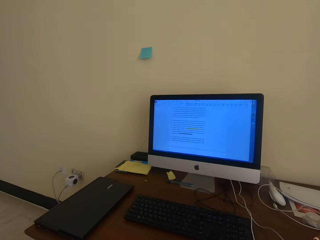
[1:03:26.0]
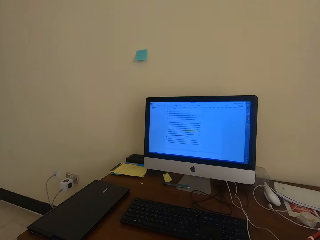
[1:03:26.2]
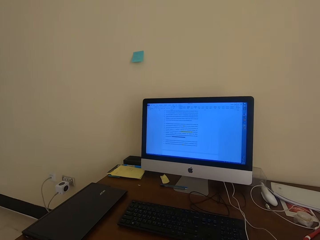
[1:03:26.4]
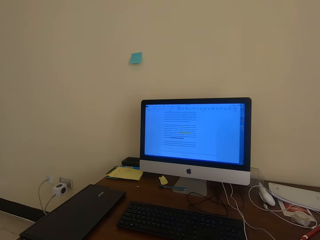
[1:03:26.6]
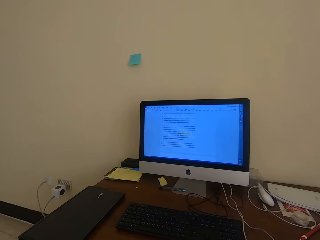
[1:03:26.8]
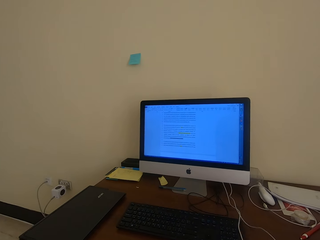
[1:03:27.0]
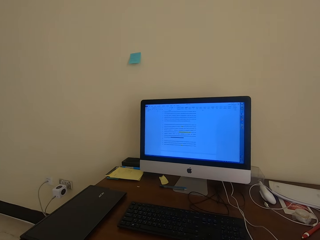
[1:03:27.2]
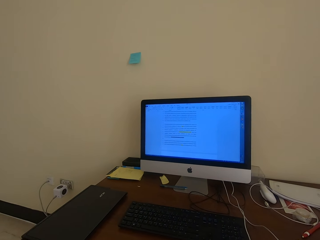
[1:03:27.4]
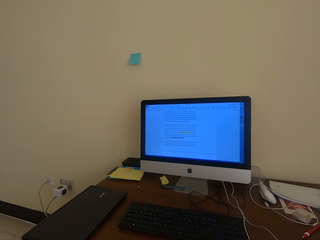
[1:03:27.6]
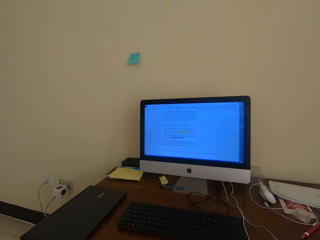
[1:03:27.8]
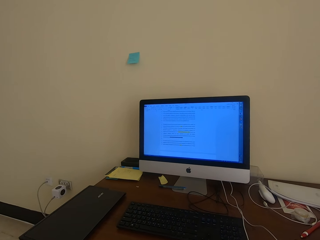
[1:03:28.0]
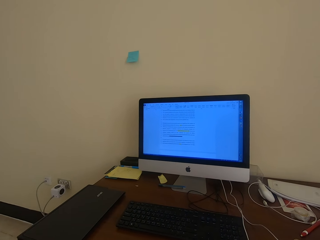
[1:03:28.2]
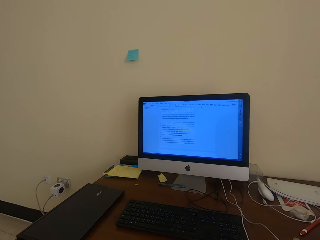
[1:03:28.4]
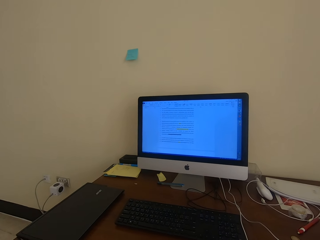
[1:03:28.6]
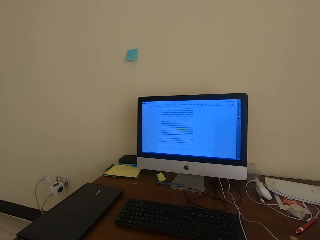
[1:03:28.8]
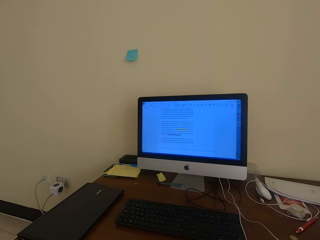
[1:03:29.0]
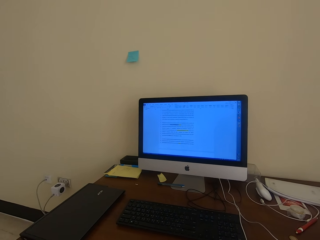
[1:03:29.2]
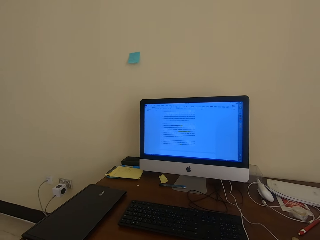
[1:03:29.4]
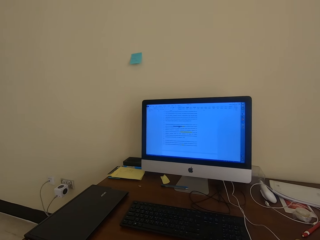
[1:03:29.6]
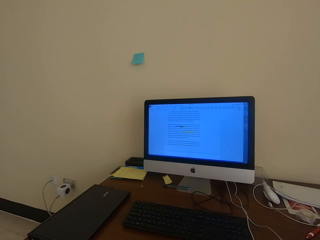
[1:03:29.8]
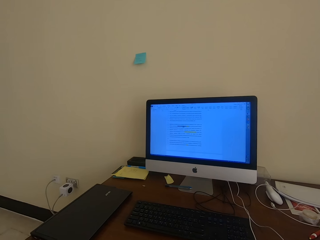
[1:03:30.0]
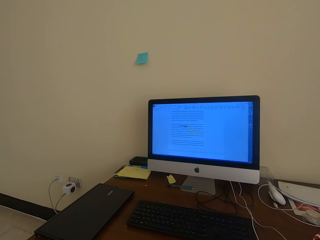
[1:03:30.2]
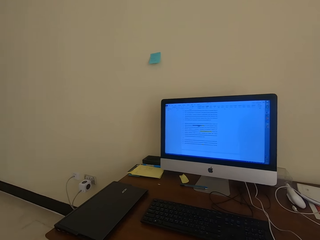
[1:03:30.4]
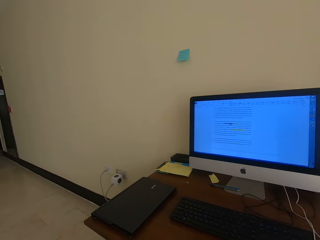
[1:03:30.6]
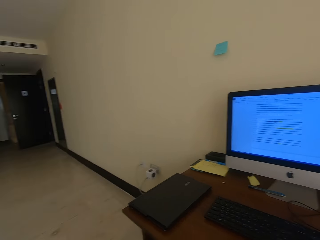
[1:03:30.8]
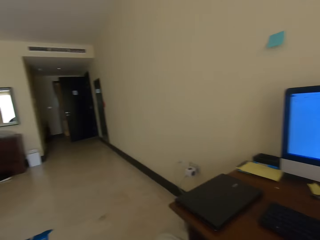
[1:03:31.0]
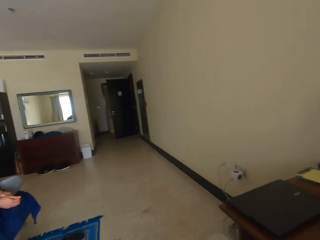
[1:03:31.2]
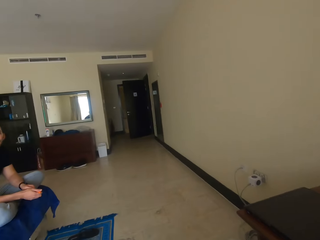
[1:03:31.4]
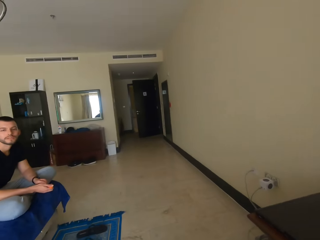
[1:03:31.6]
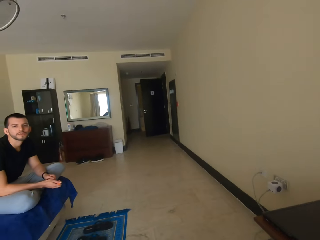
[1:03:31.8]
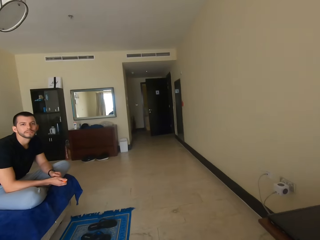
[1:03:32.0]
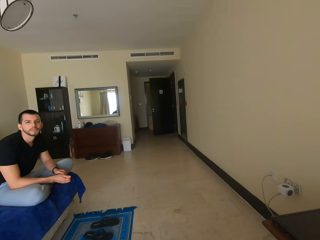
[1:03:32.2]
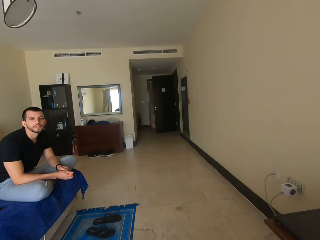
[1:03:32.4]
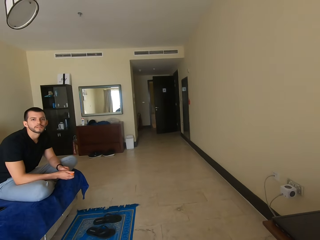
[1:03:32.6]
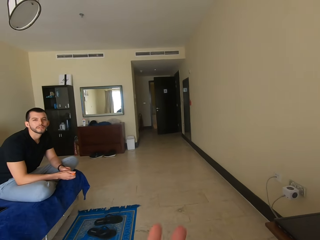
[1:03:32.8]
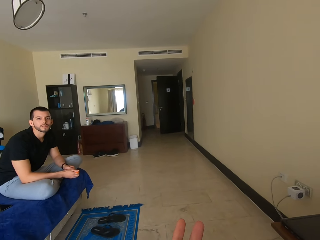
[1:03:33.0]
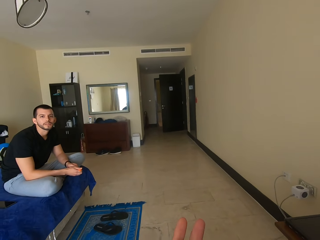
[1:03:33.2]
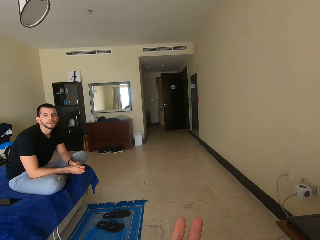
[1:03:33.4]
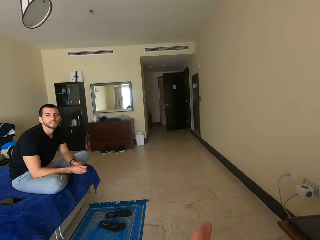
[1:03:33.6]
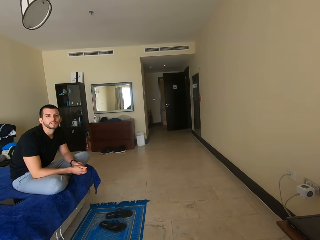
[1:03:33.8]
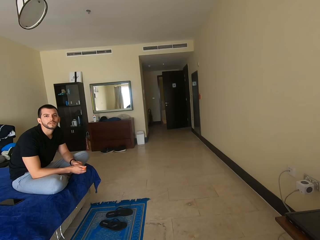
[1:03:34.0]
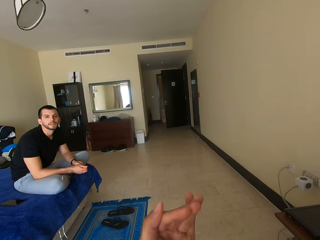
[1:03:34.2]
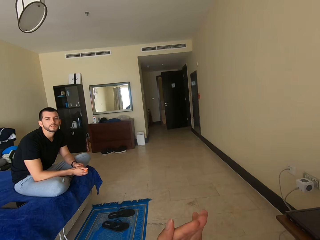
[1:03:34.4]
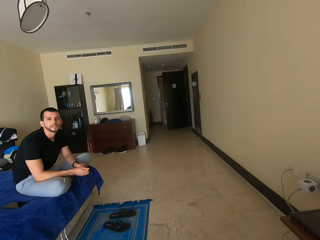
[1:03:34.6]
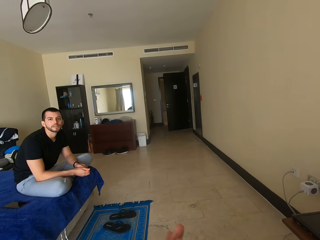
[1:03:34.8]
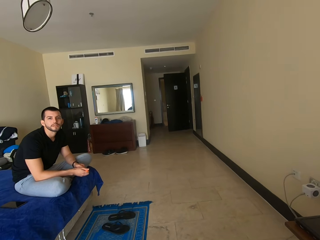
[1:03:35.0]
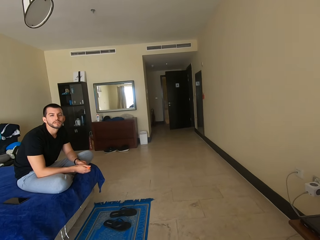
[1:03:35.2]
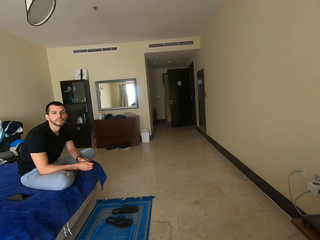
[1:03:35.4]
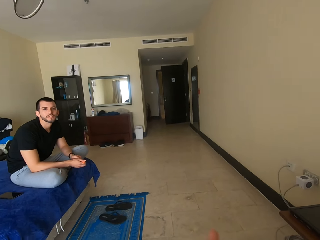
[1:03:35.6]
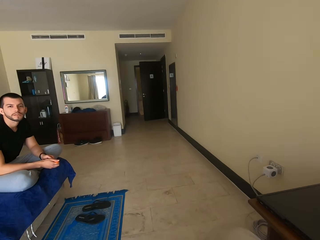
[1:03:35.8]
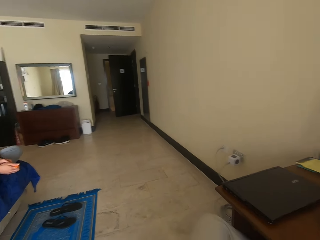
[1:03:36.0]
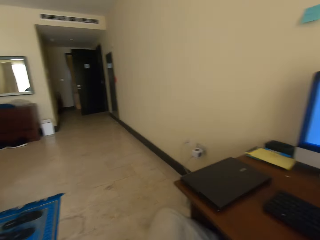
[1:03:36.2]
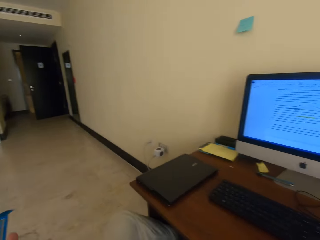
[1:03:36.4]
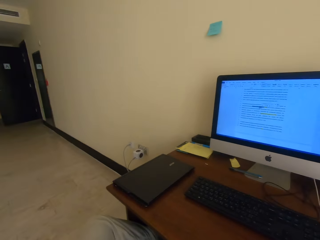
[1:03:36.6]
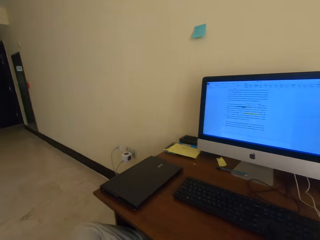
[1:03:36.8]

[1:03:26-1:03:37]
The camera wearer looks at the computer on the table. They interact with a person. They look at the person. They move the hand.

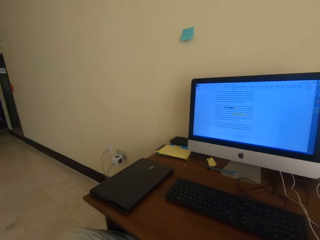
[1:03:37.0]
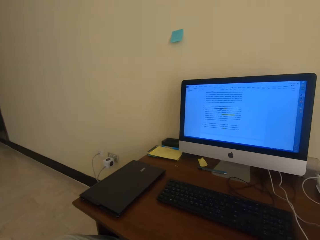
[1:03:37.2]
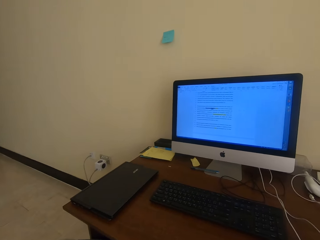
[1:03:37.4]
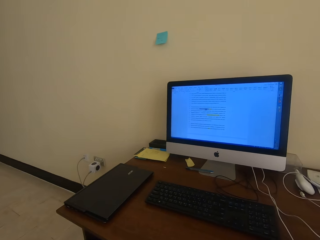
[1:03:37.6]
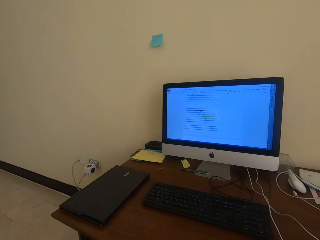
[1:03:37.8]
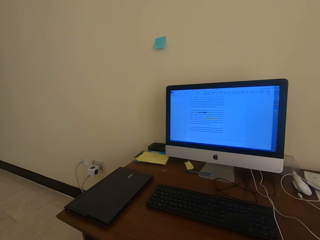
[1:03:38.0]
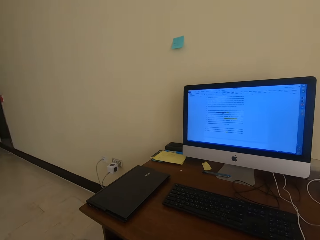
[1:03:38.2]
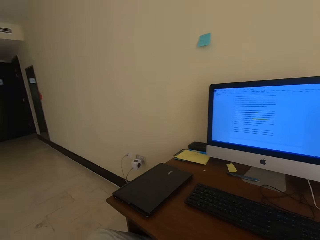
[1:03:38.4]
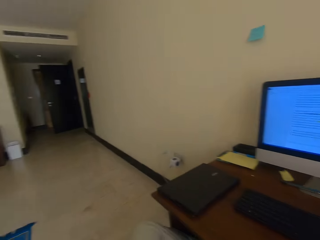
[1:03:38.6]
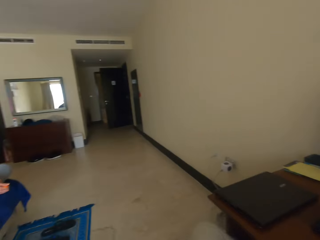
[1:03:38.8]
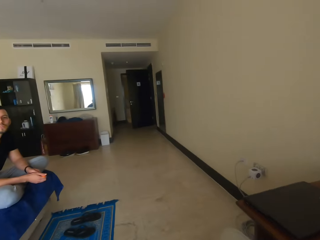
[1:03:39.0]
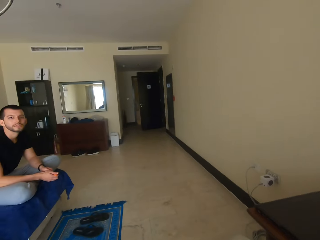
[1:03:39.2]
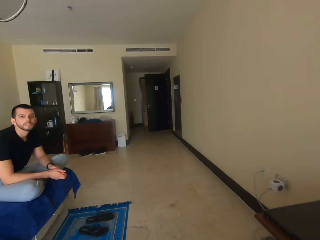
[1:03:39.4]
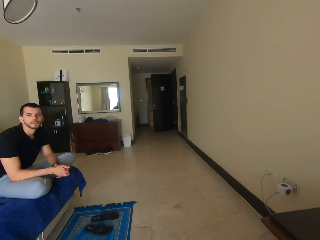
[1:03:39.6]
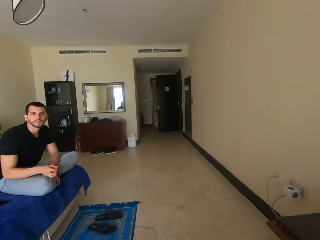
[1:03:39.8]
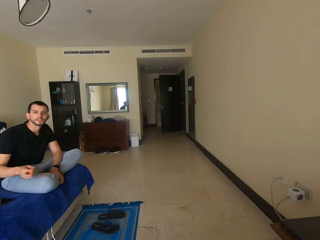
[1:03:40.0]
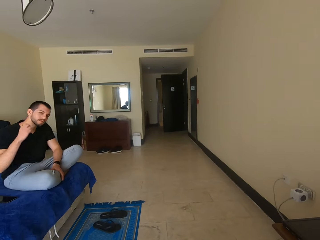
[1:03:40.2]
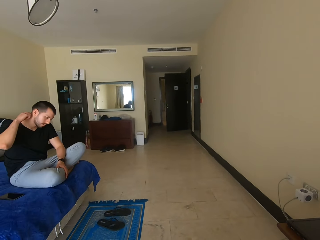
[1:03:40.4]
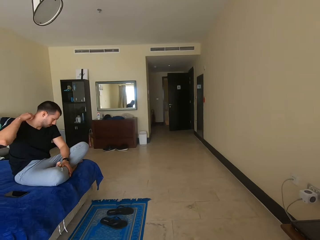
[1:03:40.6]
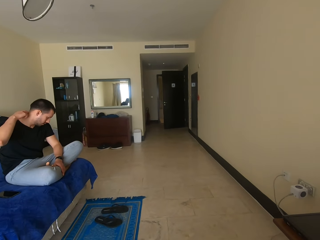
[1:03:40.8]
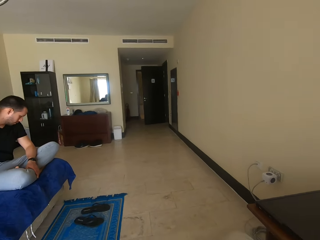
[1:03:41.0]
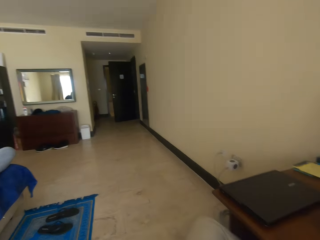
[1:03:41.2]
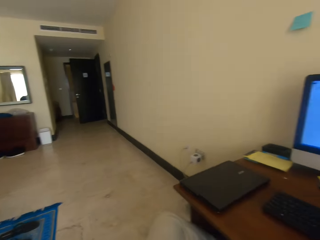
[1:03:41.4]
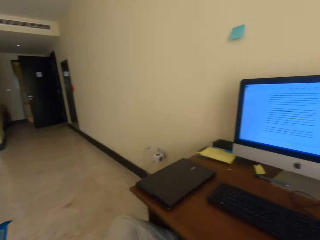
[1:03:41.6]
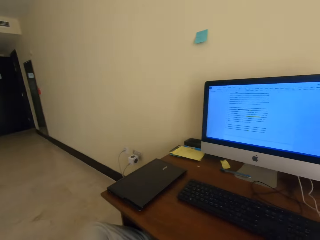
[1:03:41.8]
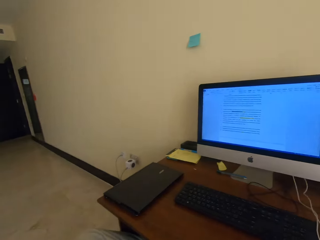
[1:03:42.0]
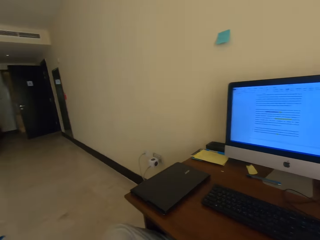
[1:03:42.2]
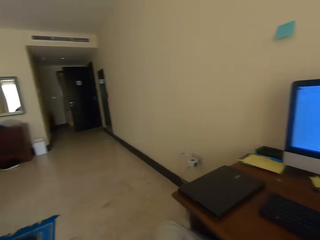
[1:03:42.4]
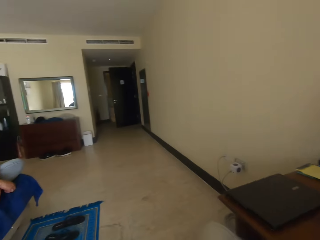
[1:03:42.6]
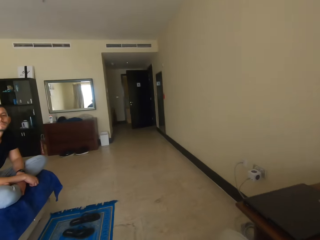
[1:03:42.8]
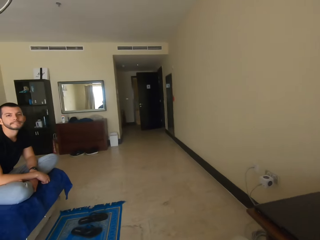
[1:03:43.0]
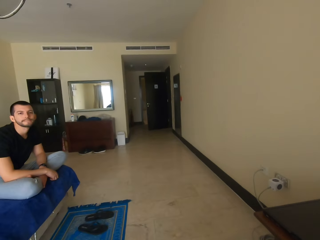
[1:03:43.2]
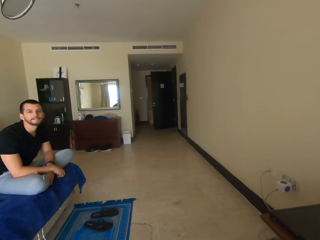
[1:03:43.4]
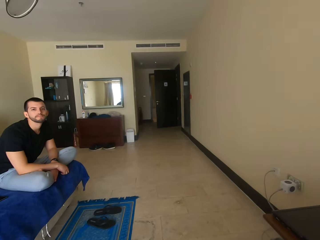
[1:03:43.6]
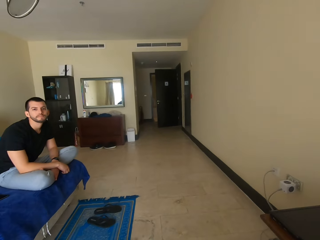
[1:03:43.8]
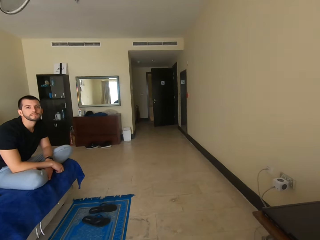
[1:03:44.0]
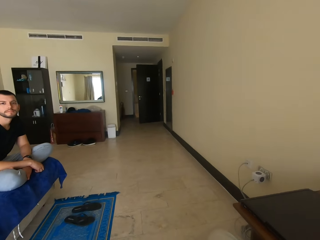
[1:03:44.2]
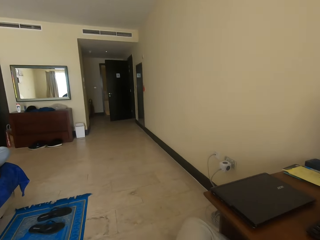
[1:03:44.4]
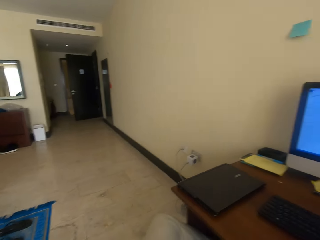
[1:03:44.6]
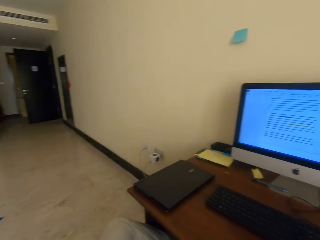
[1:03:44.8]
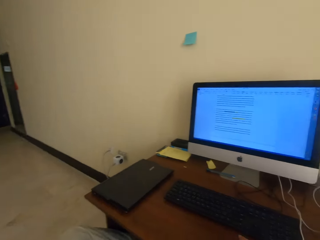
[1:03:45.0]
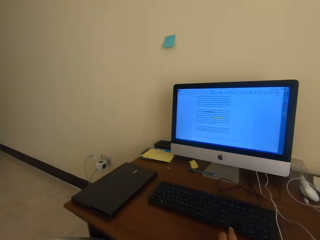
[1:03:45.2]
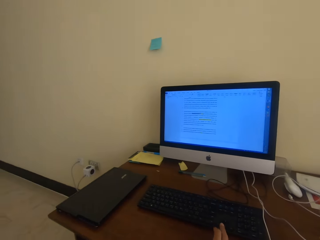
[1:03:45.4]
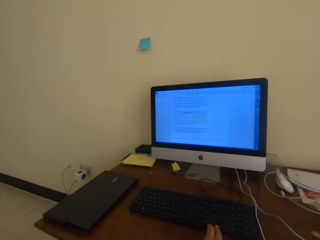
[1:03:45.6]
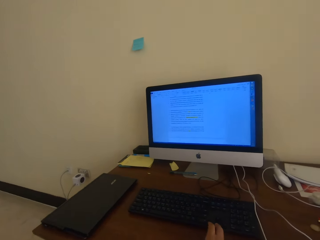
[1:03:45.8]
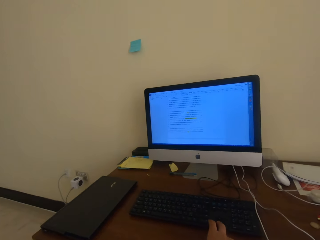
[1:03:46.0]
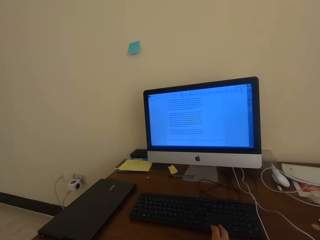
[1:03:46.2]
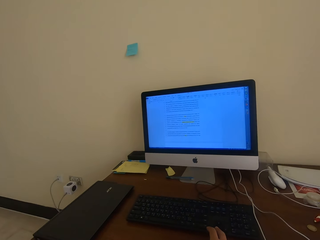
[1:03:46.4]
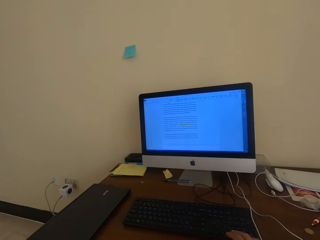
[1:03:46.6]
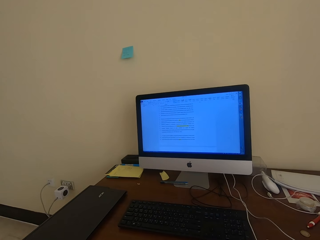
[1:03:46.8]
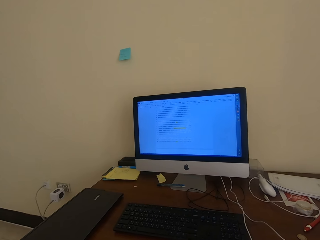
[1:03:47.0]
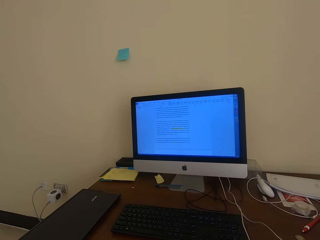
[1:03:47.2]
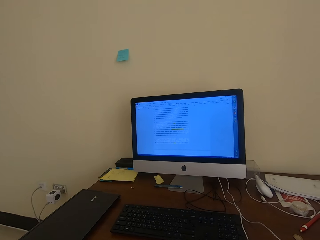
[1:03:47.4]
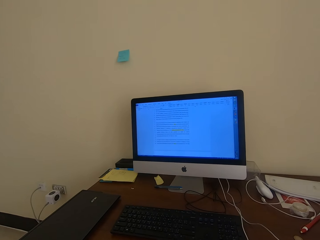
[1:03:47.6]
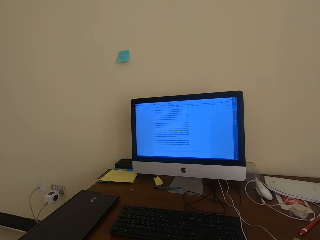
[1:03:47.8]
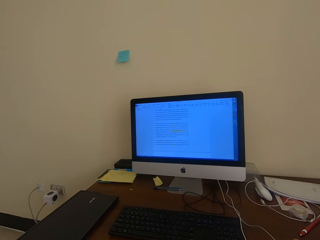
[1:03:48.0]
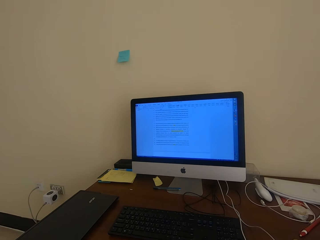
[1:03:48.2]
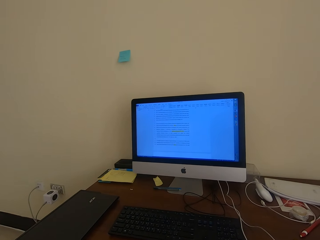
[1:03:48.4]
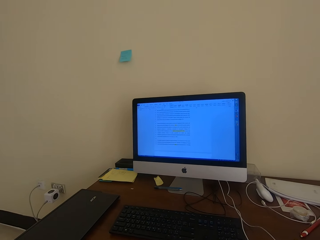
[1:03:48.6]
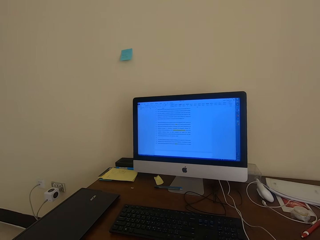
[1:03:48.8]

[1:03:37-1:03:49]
The camera wearer uses the desktop. They look at the computer on the table. They interact with a man. They look at the man and talk to the man. They use the desktop. They look at the computer on the table. They interact with the man. They look at the man. They use the desktop.
